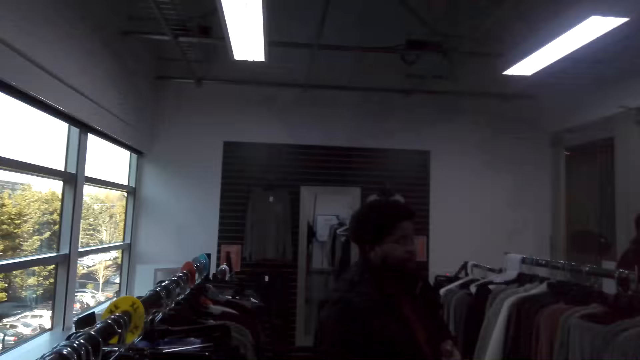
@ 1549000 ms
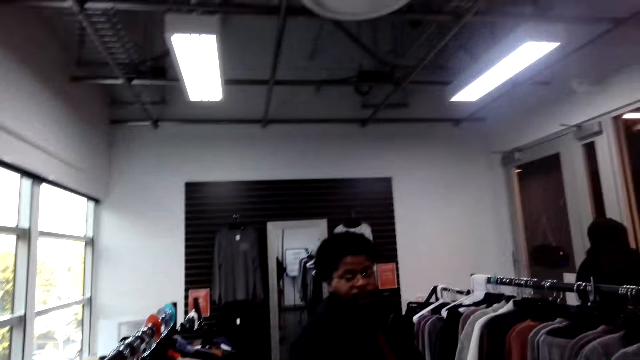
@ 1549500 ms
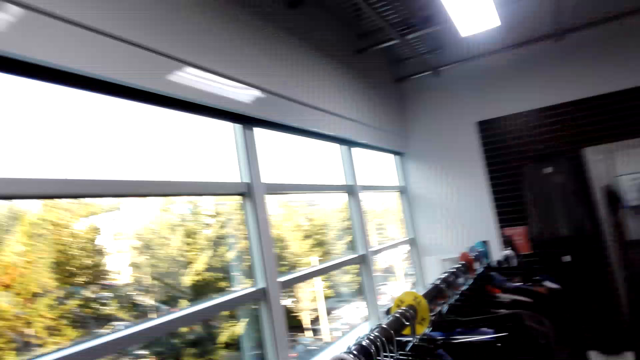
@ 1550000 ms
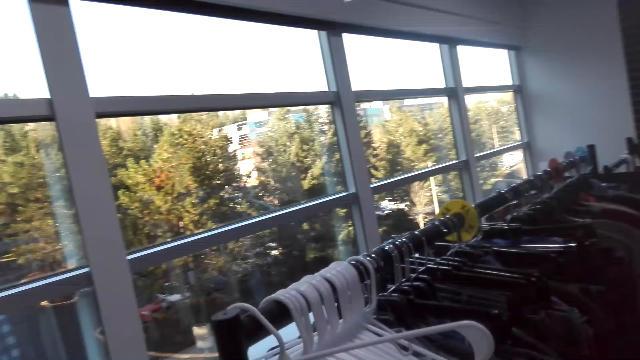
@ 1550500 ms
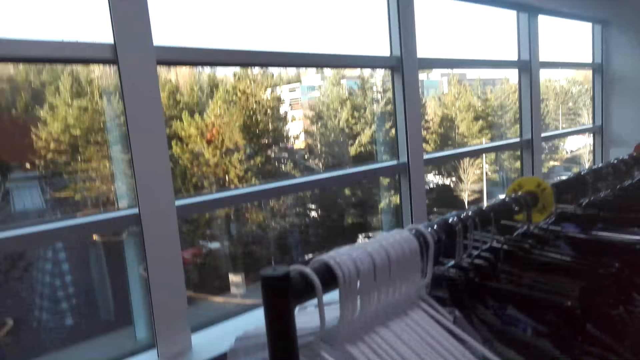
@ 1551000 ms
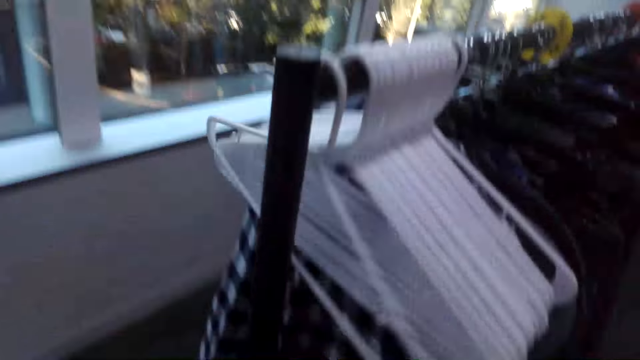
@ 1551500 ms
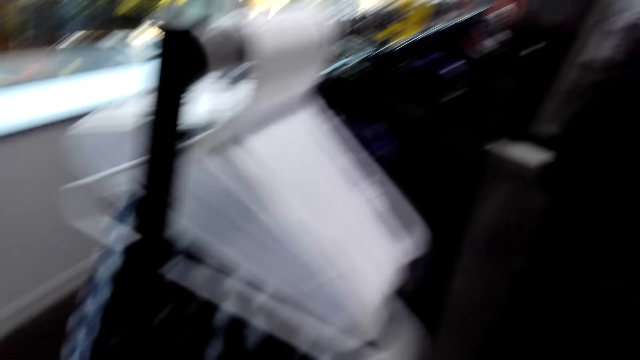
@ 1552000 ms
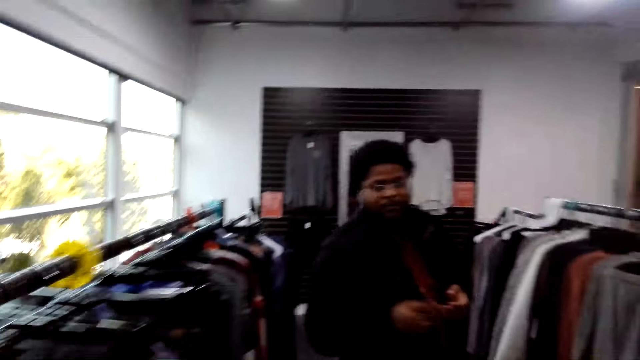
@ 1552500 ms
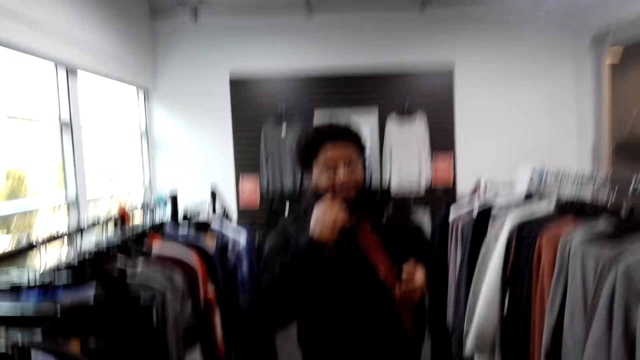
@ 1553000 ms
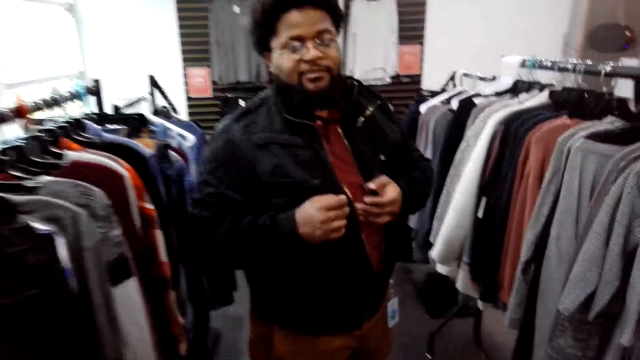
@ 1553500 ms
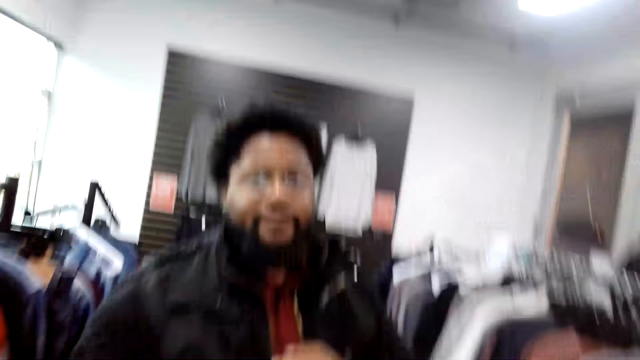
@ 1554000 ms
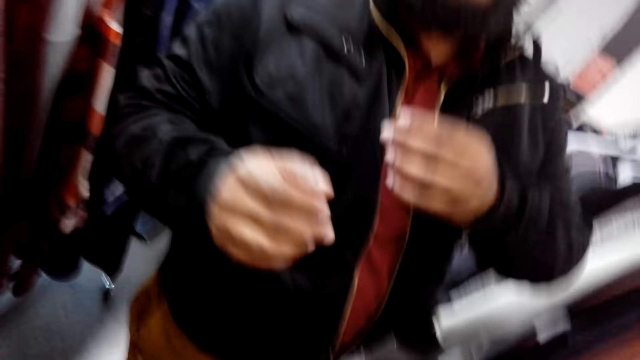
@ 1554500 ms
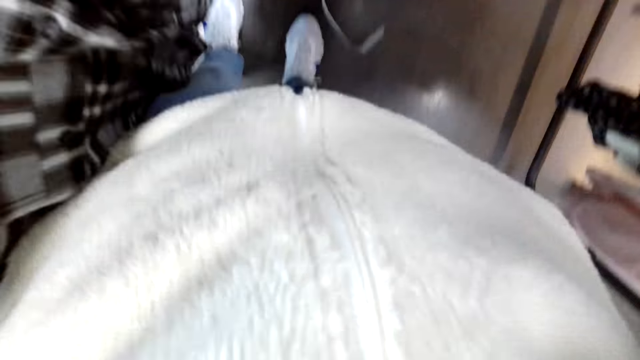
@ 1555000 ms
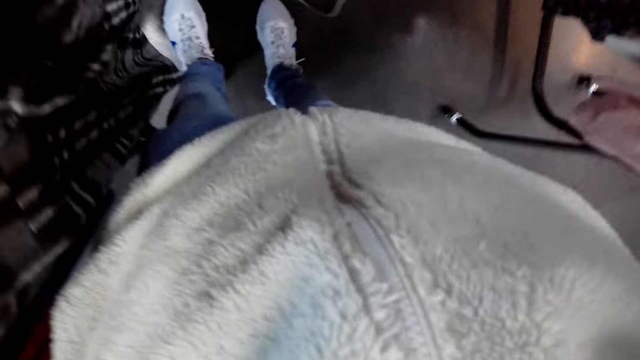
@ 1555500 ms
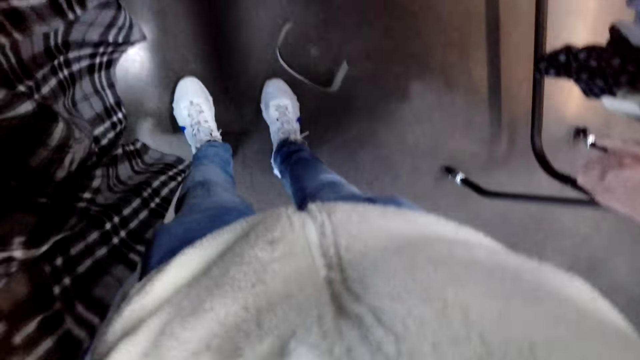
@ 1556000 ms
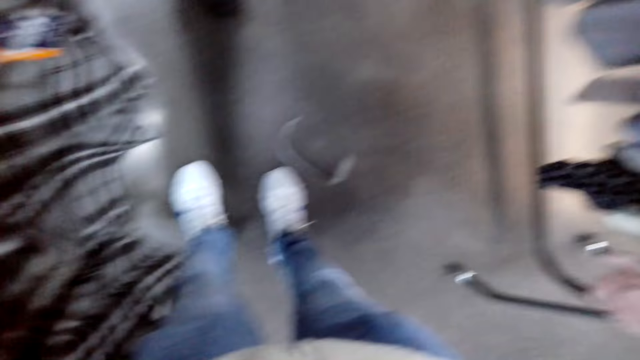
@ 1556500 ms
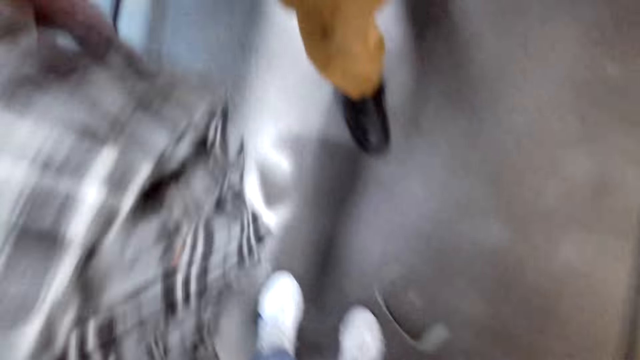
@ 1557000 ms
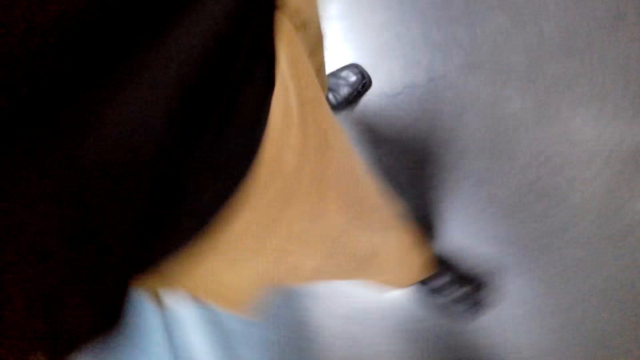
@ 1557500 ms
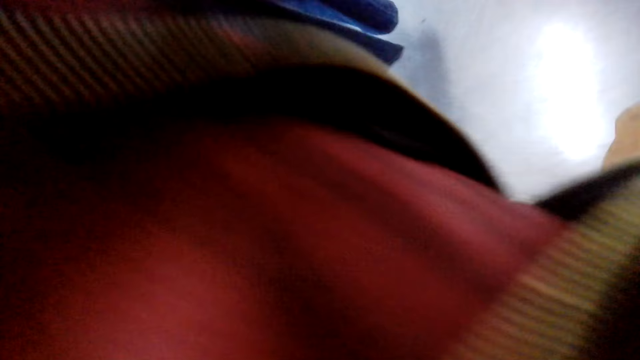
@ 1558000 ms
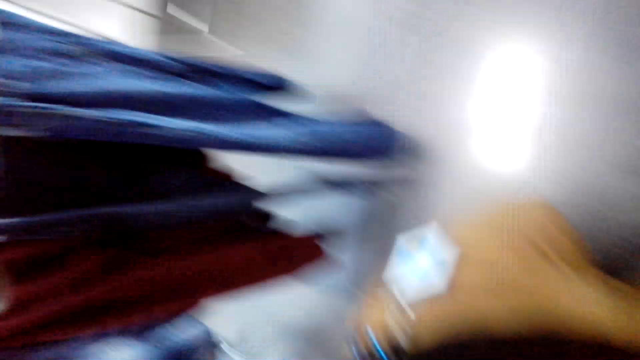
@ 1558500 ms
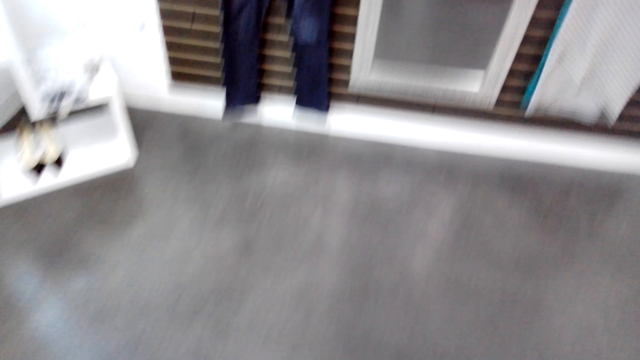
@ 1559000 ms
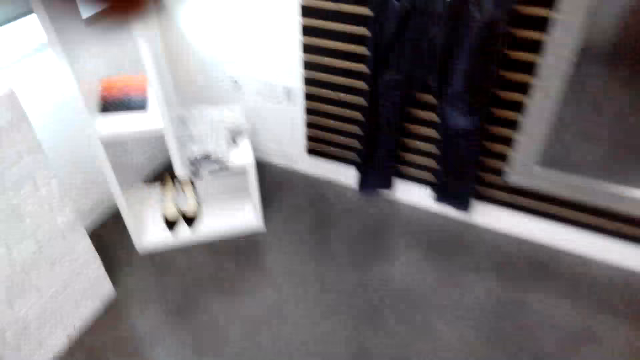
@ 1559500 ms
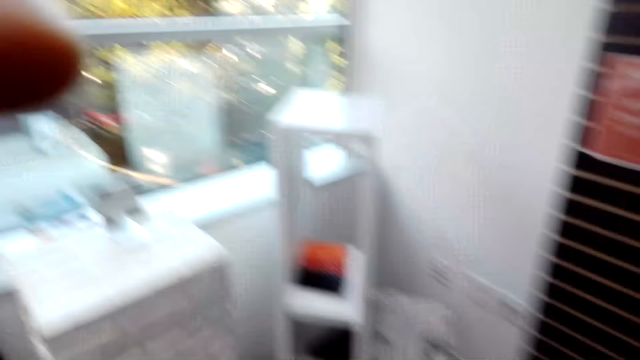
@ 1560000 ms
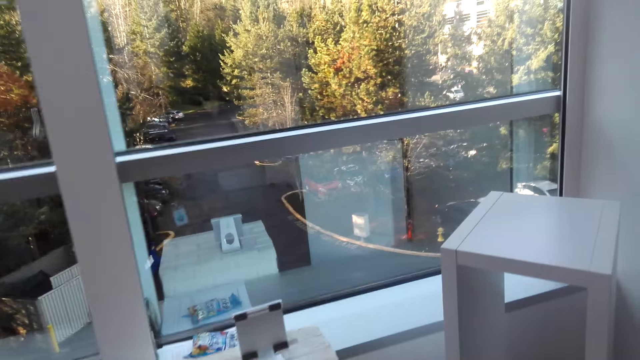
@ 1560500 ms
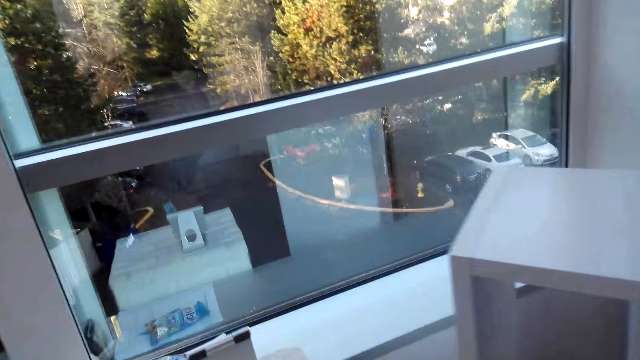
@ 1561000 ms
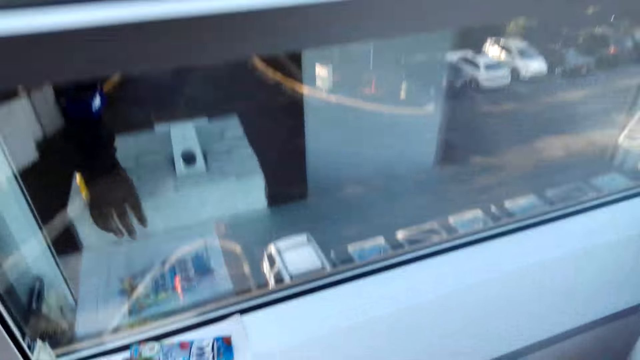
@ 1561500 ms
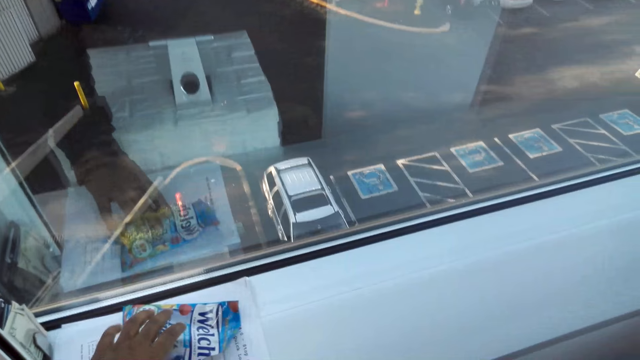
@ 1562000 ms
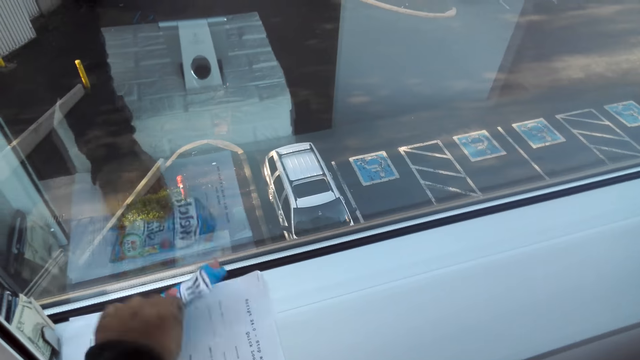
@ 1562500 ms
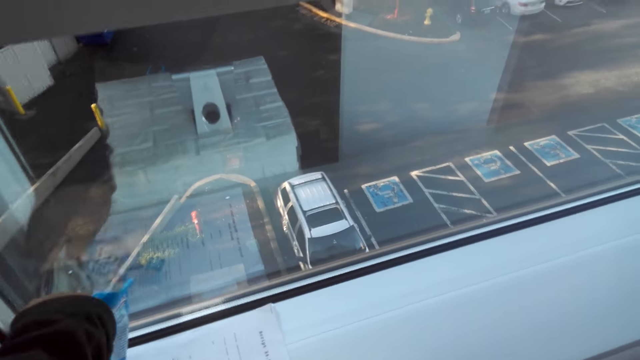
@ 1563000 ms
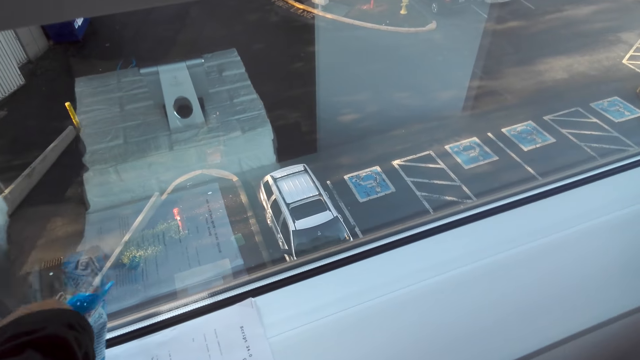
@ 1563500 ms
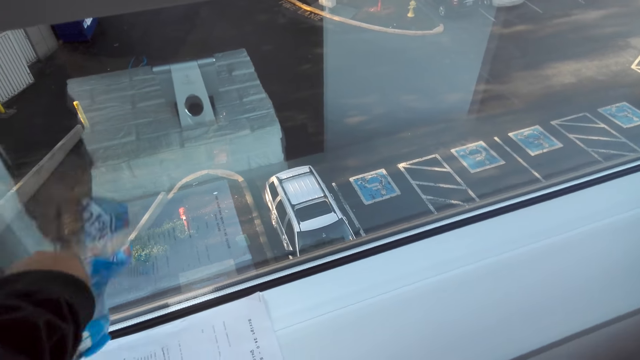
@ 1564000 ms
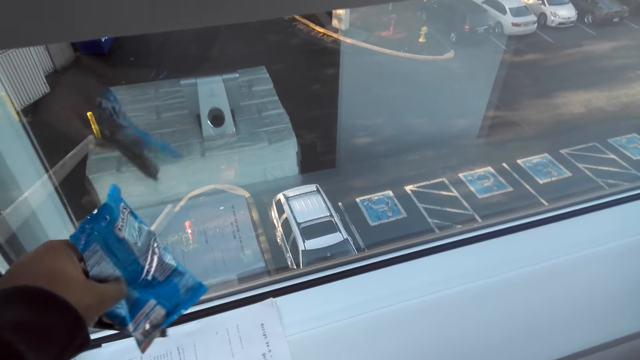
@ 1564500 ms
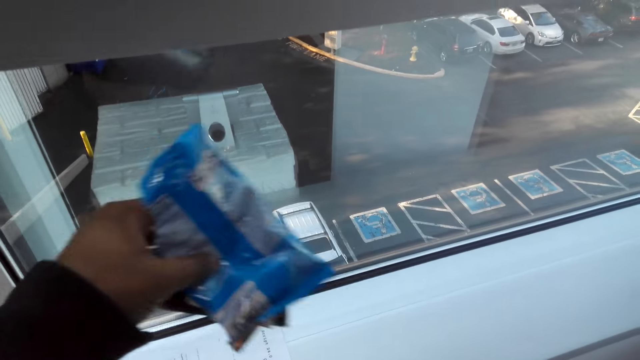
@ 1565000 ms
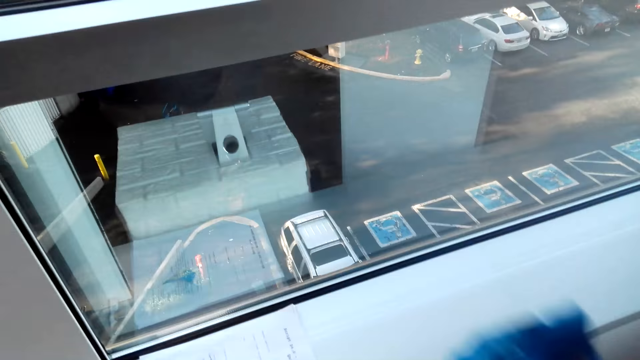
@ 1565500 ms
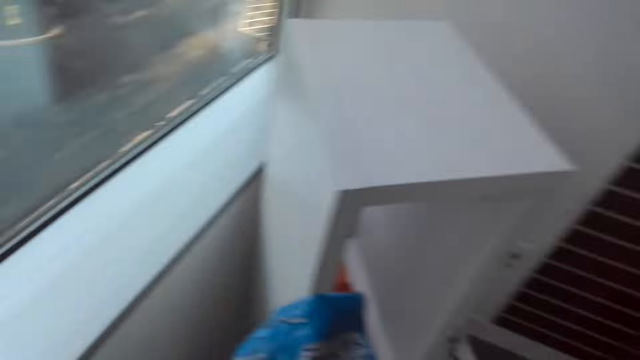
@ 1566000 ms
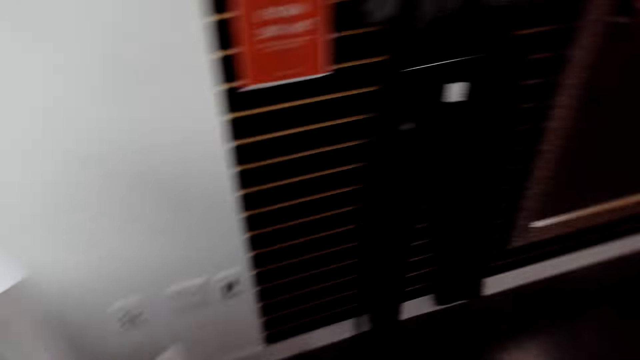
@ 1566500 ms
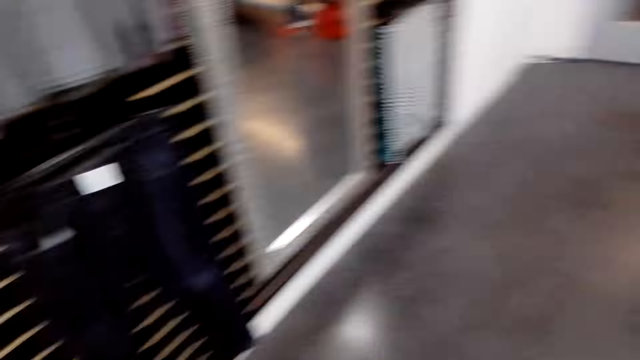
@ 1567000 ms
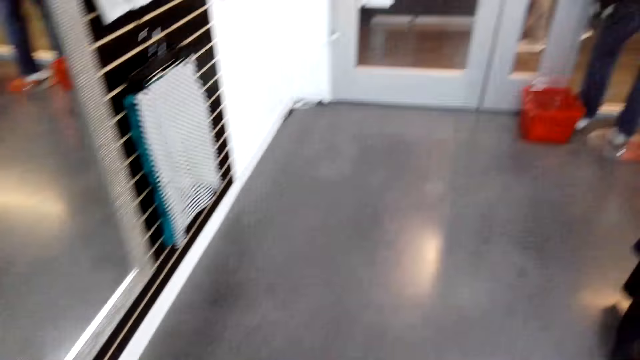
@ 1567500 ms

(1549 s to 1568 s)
The camera wearer looks around. They hand a man a camera. The camera wearer walks around and picks up a paper. They walk around.
